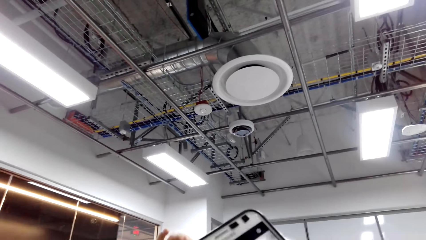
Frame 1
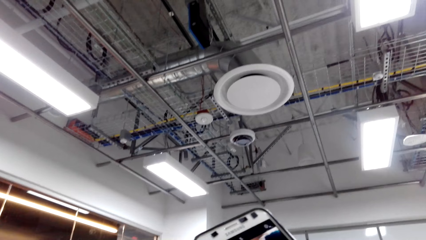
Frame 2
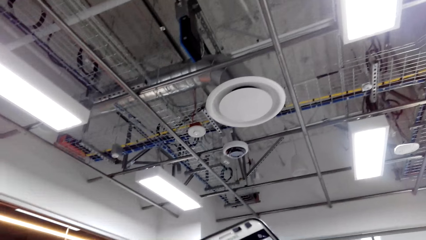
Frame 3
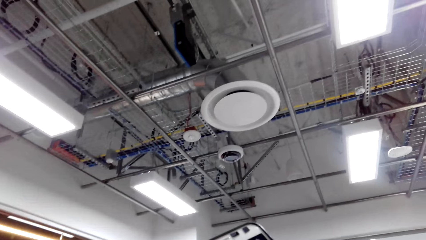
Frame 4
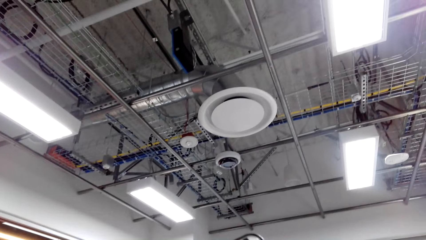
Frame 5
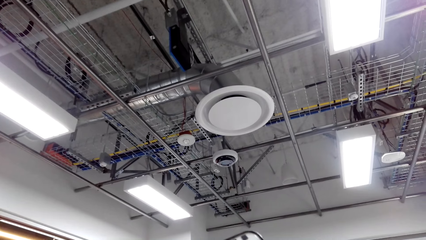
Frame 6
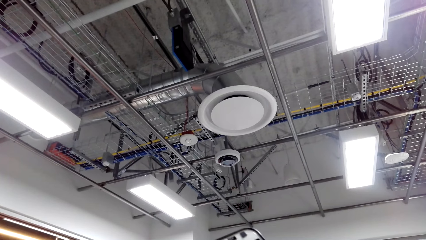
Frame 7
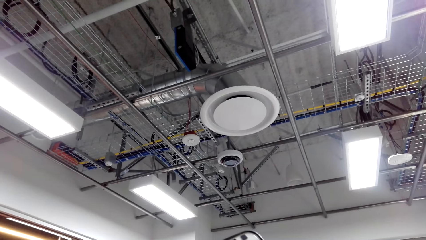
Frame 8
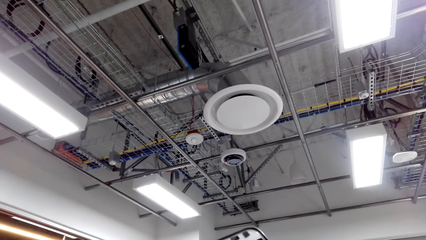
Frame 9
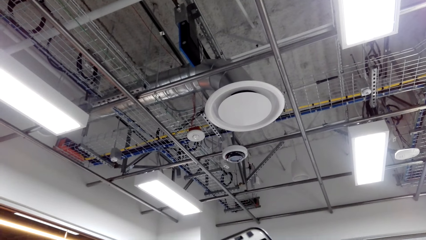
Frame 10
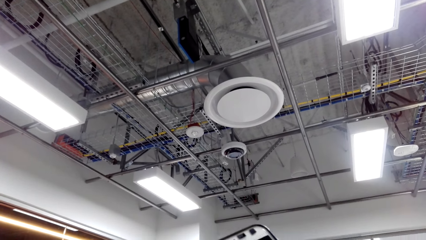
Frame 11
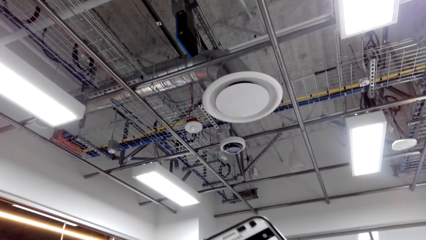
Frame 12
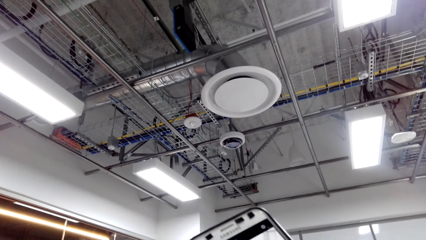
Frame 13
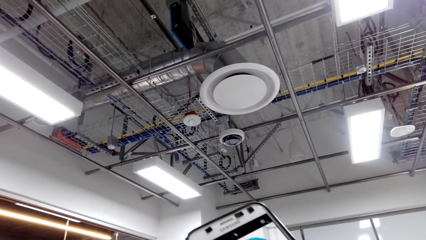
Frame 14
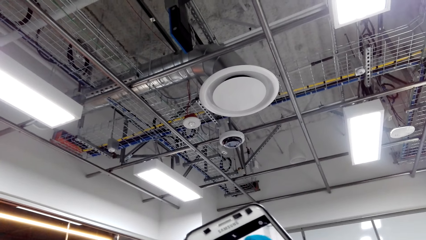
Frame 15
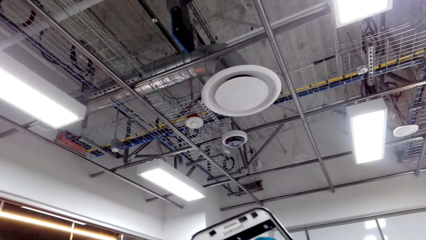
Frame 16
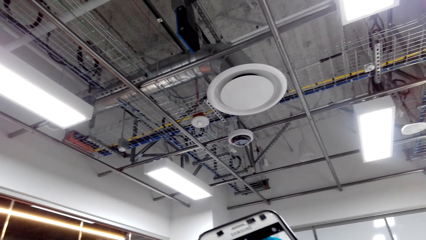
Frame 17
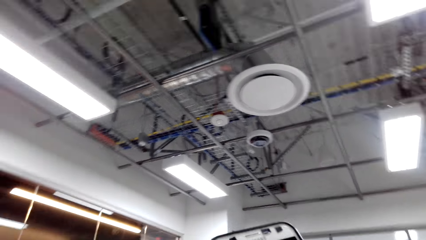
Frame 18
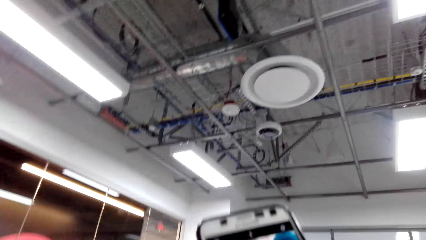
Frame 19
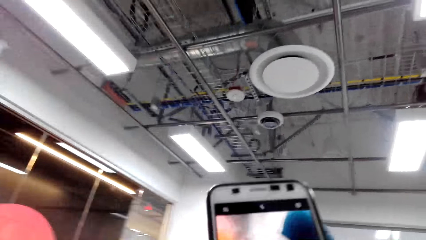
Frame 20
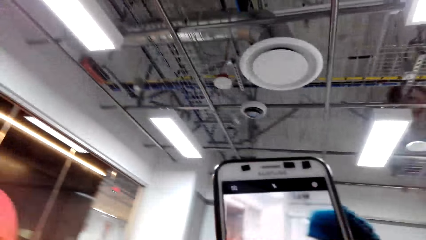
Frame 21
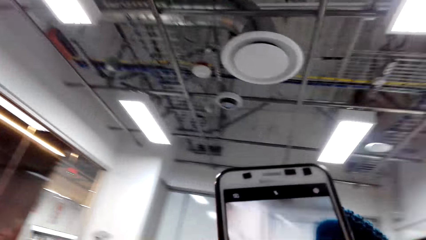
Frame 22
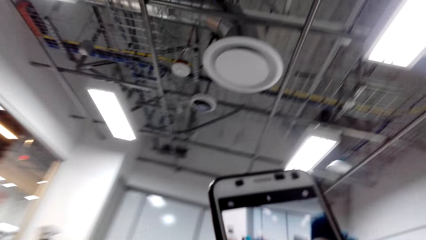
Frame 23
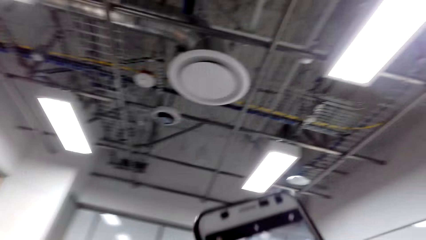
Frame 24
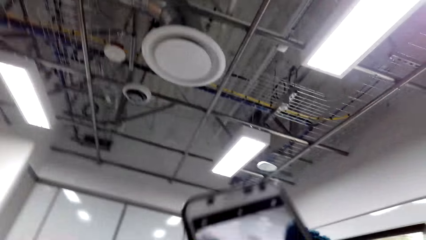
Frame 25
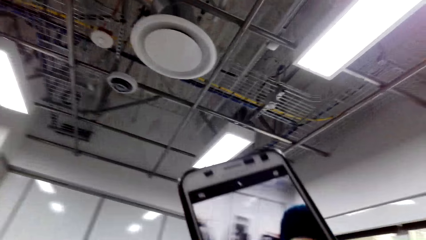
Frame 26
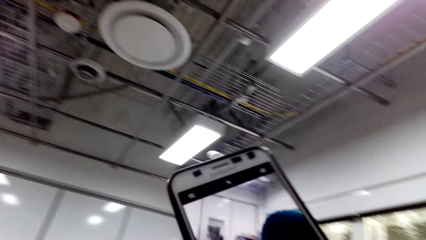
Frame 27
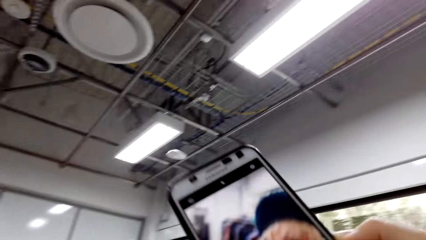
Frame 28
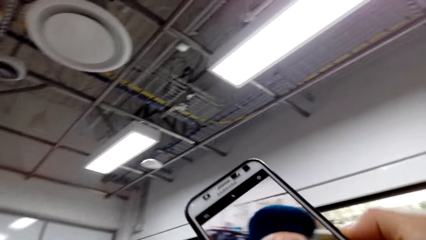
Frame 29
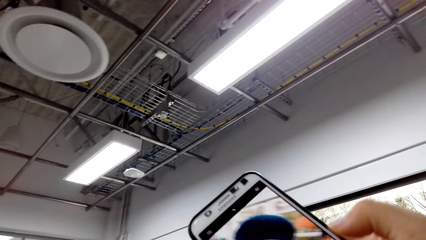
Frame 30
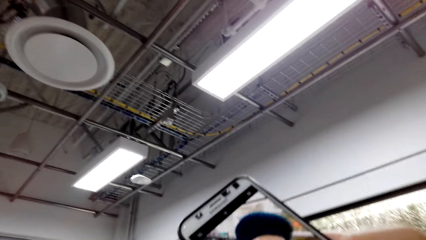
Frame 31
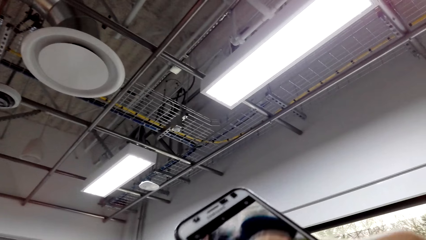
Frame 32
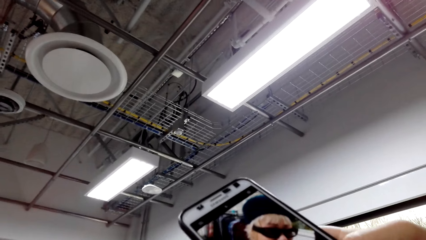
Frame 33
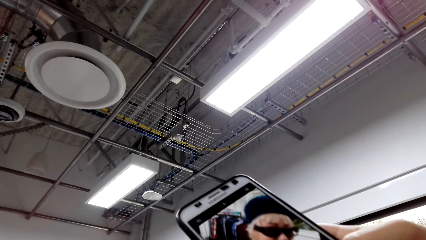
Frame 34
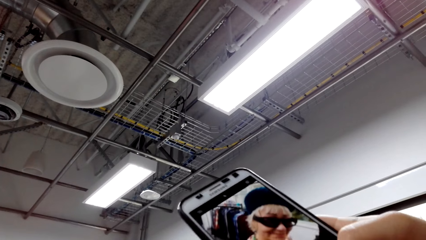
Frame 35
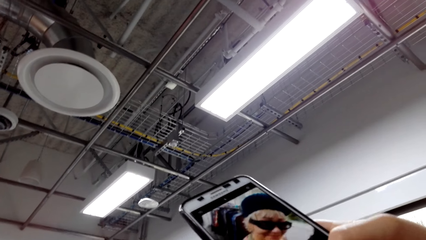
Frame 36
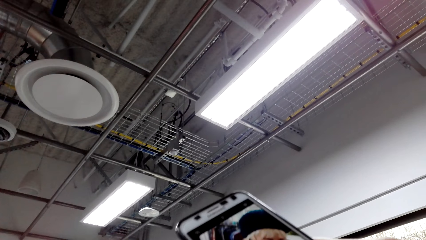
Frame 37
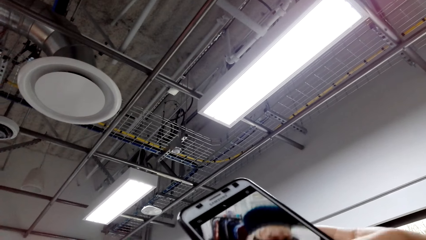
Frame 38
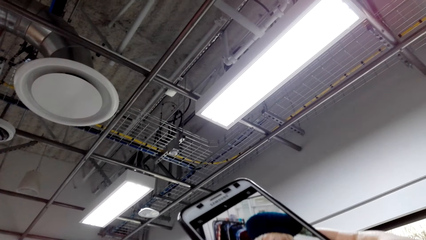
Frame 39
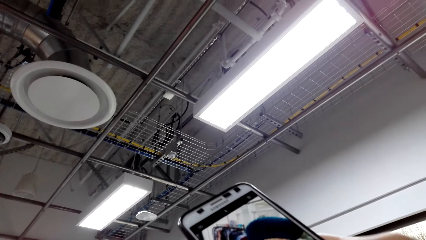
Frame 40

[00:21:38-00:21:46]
The camera wearer takes a picture of a lady with a hat.

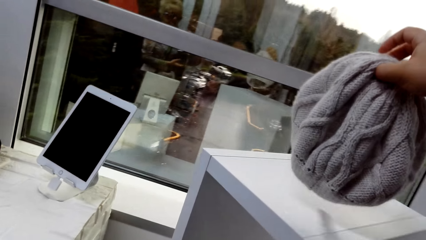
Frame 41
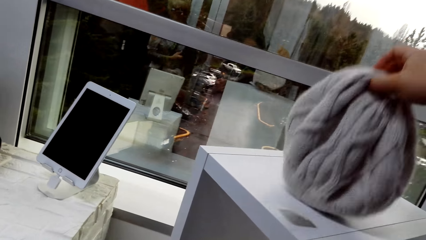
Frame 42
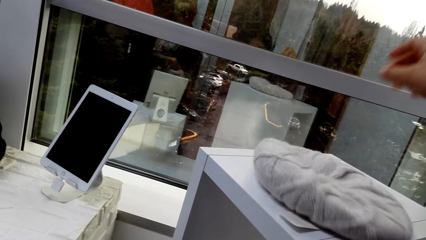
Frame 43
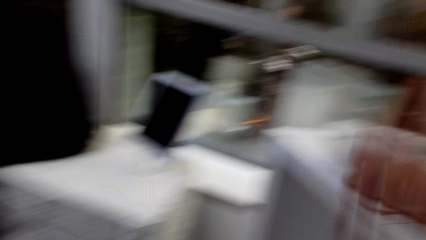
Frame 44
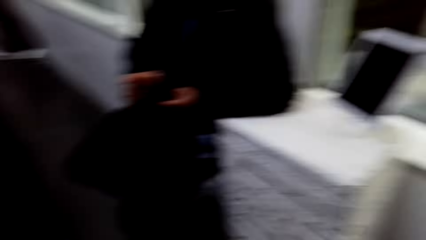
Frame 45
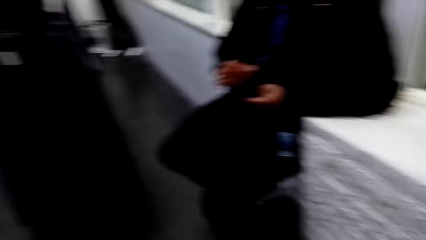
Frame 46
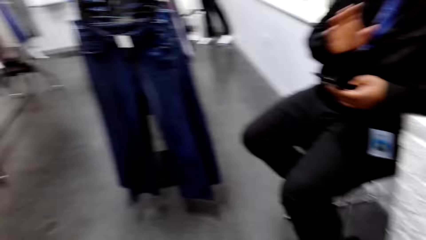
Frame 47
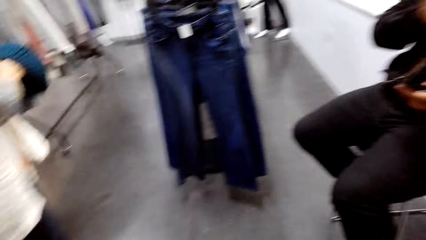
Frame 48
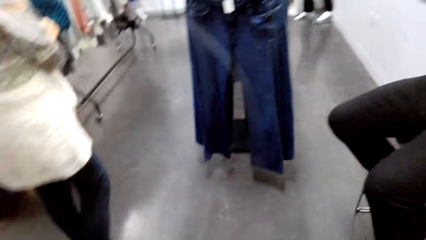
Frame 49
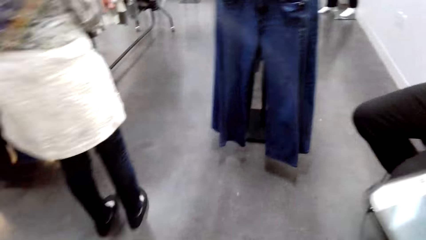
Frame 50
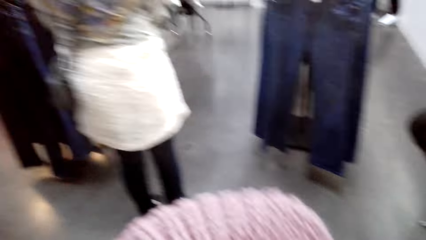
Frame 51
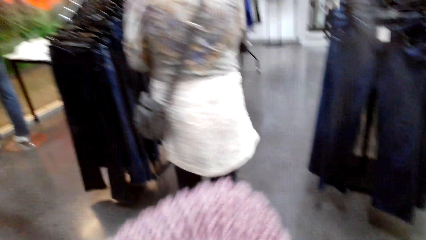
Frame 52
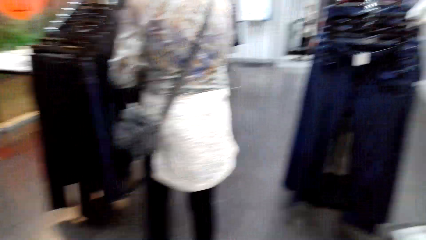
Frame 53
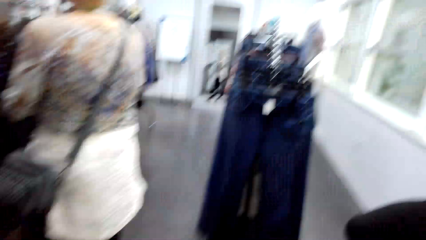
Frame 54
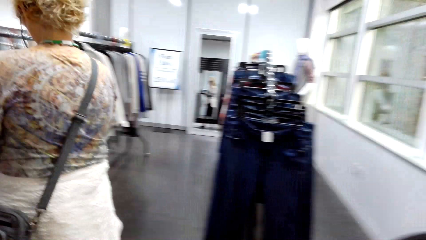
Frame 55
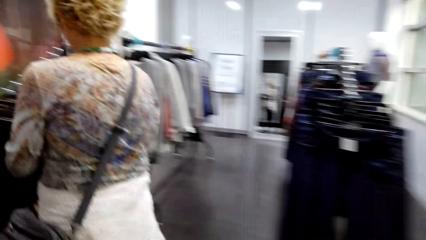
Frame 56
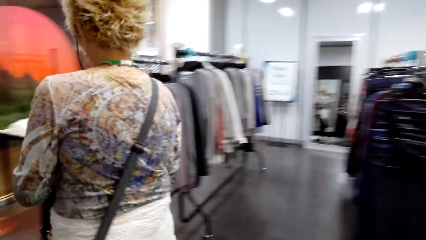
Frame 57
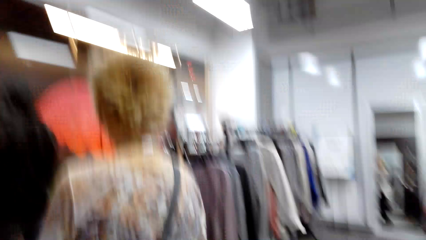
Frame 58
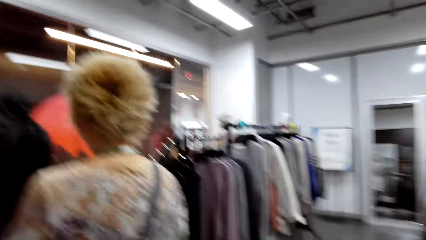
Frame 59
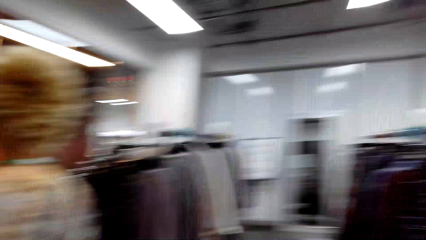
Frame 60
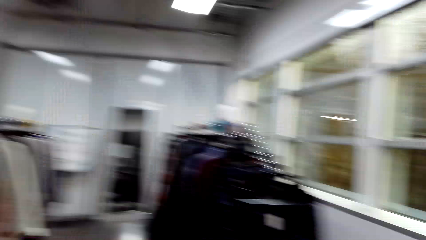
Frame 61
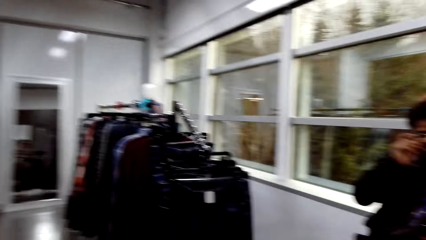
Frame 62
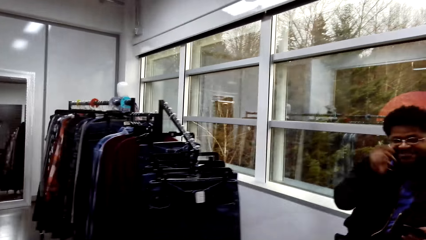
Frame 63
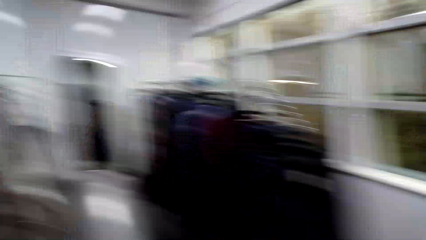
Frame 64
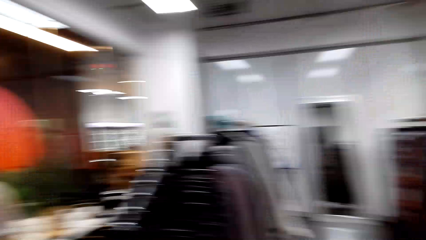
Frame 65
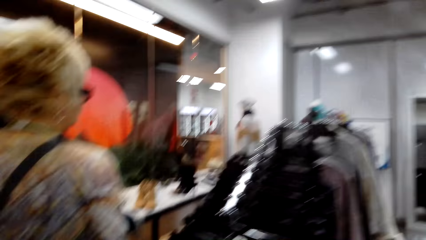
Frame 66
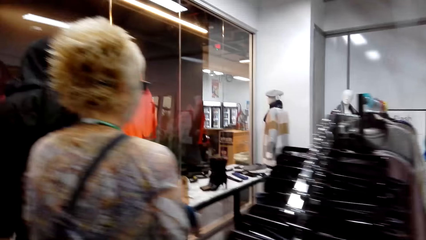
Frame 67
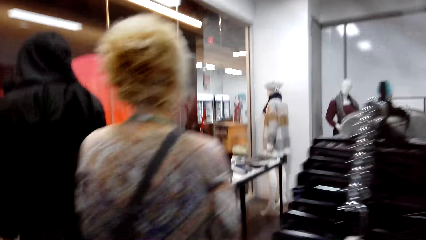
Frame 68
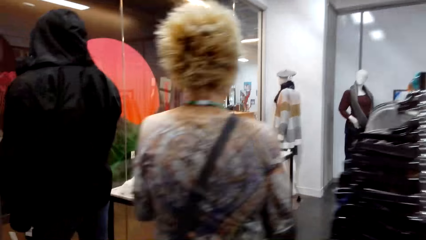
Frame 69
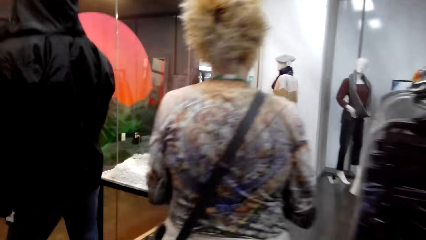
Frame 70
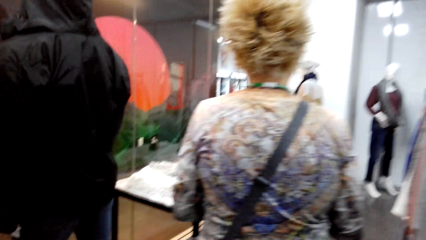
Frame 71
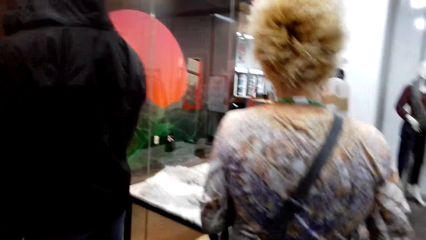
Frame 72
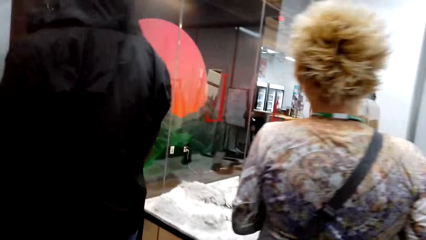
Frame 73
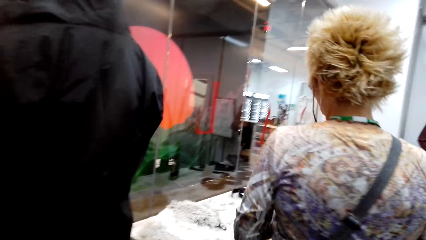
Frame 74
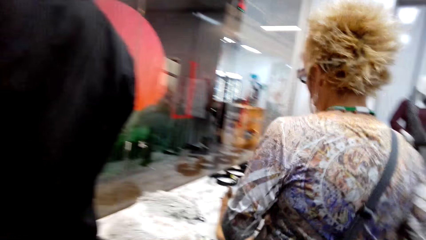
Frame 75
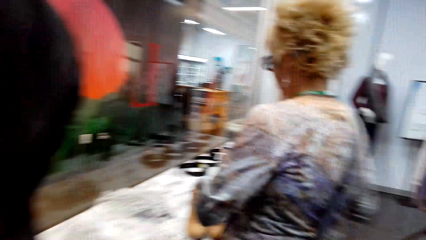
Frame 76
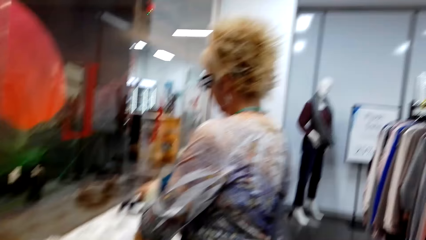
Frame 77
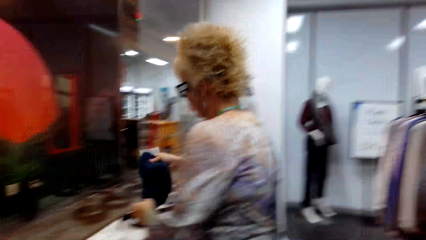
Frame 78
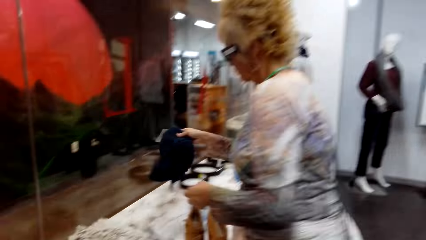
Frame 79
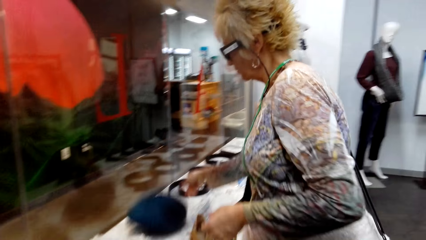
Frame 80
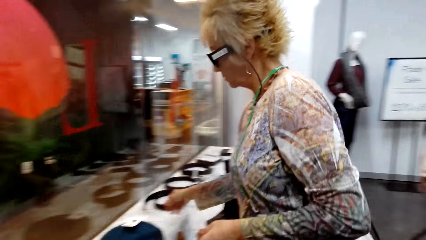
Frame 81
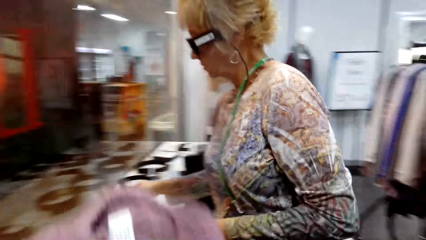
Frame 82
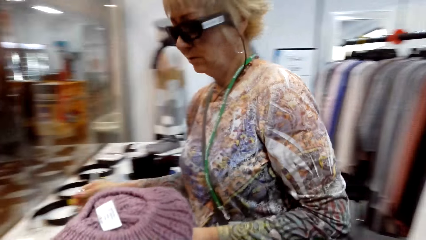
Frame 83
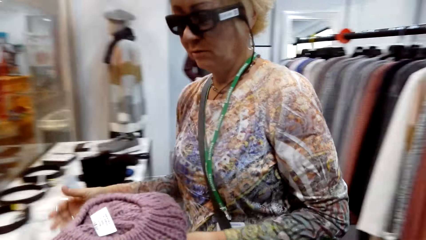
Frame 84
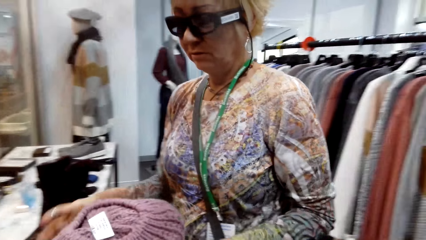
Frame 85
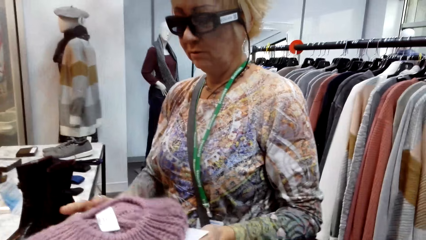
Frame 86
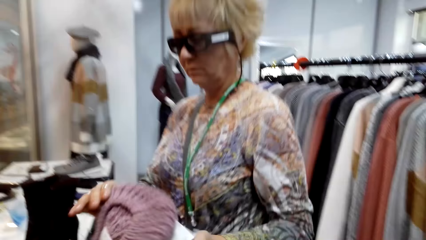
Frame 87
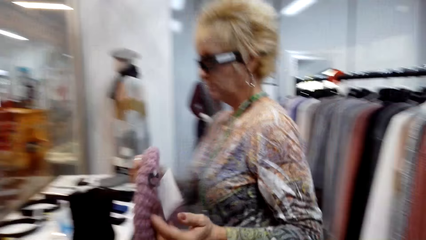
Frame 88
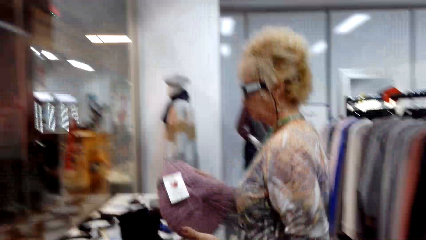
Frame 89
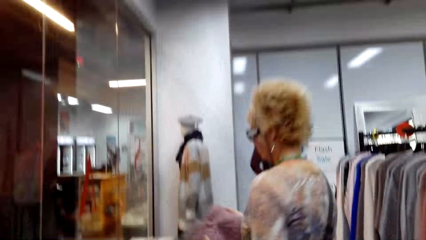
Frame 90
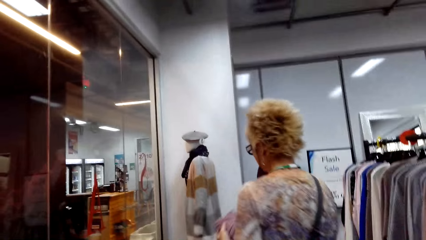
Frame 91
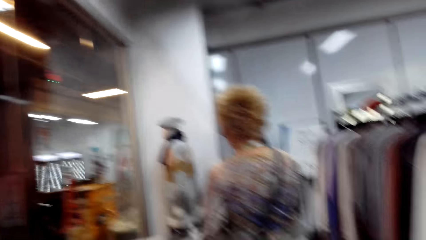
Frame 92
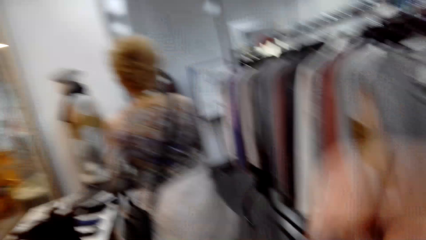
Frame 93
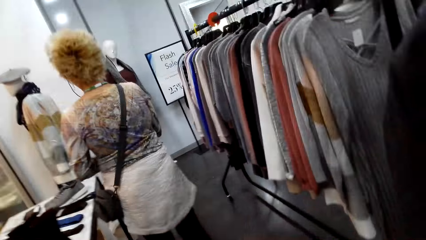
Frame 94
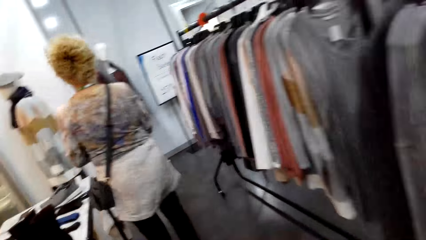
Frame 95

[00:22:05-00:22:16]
The camera wearer returns a hat on a stand. A man interacts with the camera wearer. A lady walks in the store. The lady returns the hat on a table. The camera wearer gives the lady the hat. The lady walks in the store.
